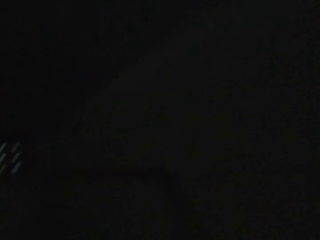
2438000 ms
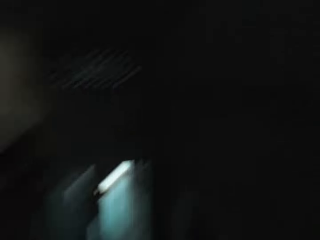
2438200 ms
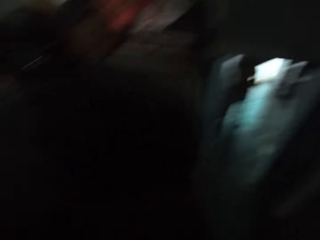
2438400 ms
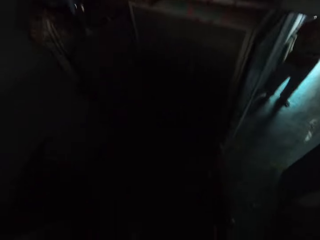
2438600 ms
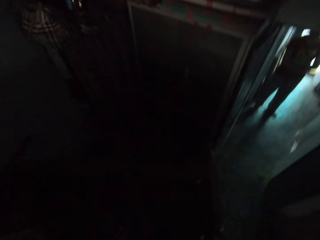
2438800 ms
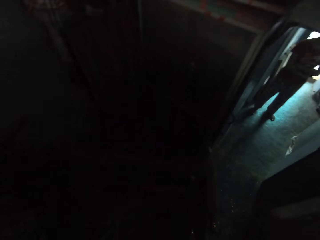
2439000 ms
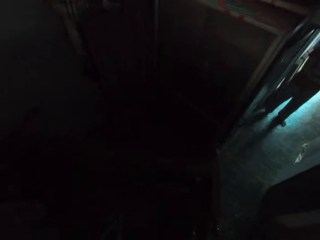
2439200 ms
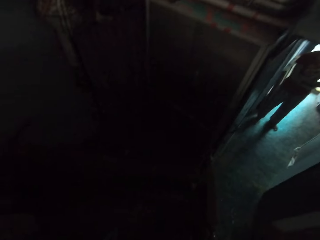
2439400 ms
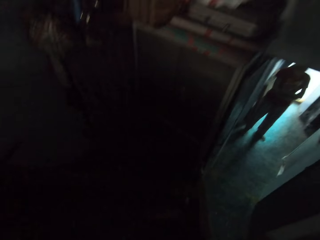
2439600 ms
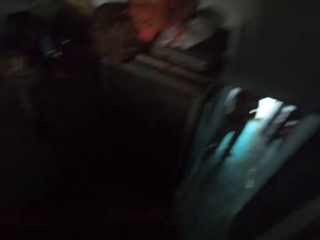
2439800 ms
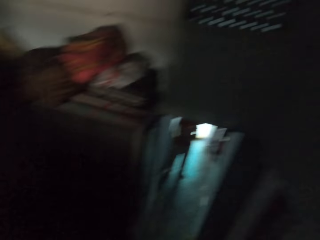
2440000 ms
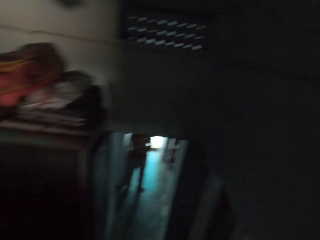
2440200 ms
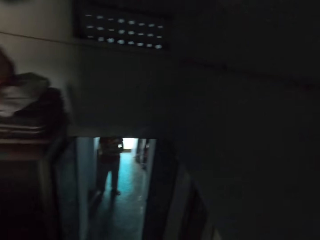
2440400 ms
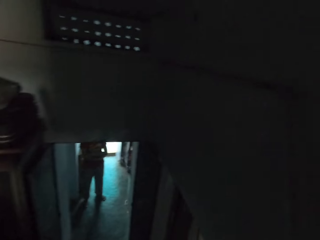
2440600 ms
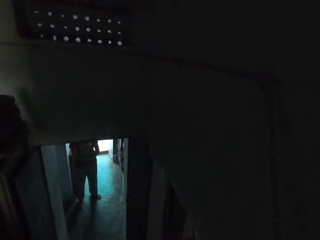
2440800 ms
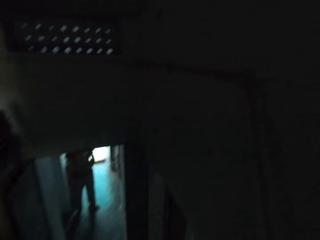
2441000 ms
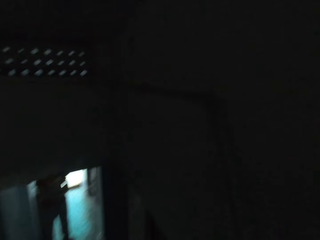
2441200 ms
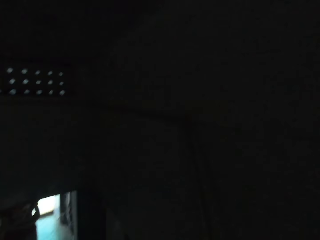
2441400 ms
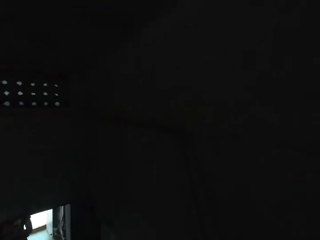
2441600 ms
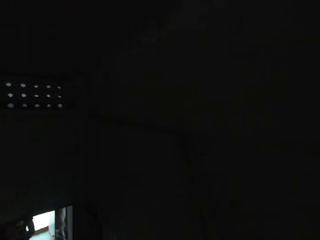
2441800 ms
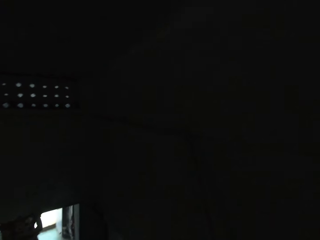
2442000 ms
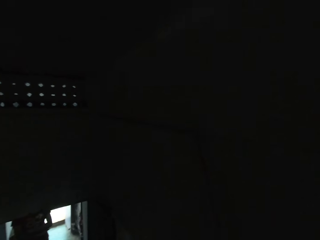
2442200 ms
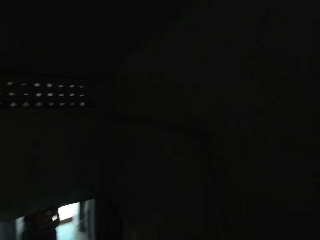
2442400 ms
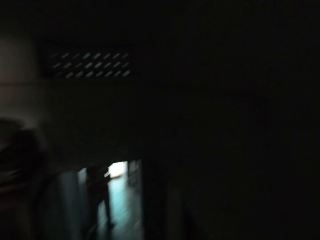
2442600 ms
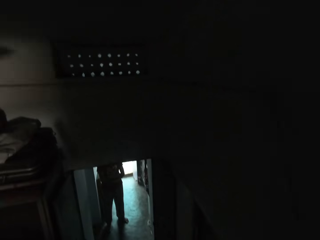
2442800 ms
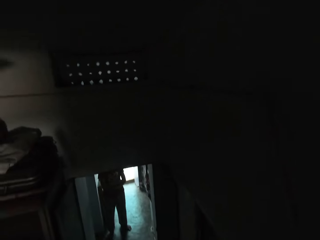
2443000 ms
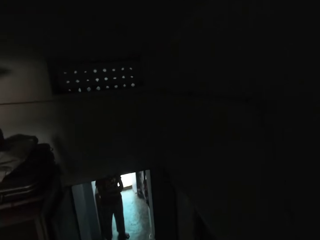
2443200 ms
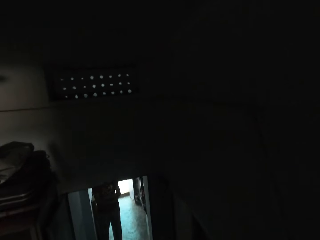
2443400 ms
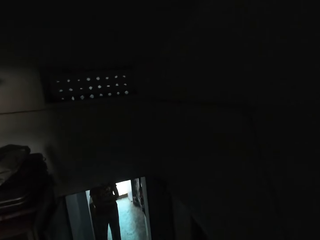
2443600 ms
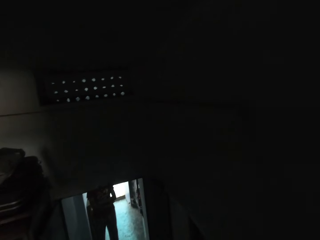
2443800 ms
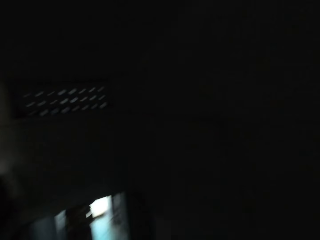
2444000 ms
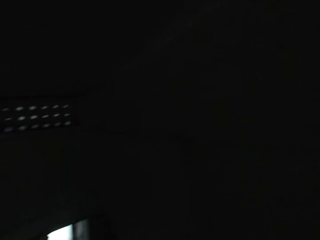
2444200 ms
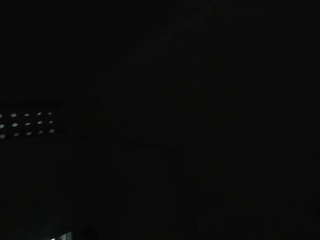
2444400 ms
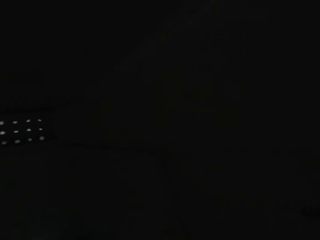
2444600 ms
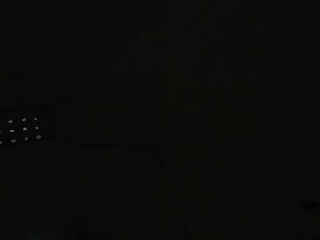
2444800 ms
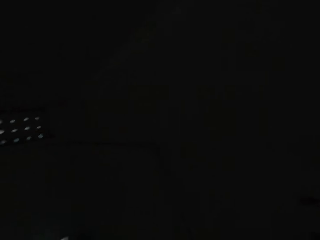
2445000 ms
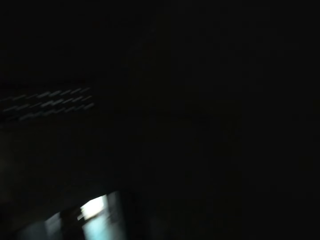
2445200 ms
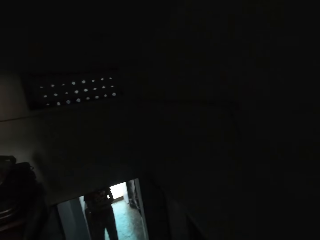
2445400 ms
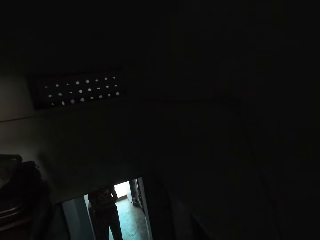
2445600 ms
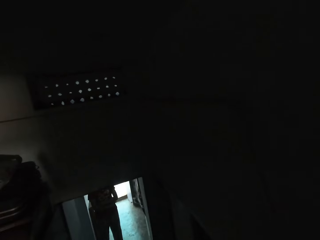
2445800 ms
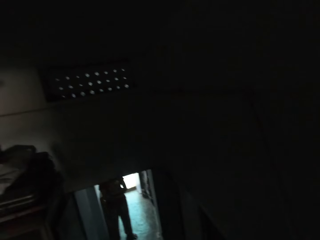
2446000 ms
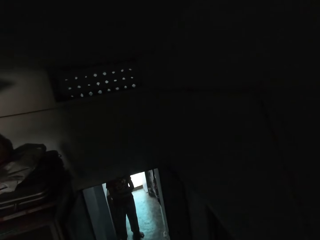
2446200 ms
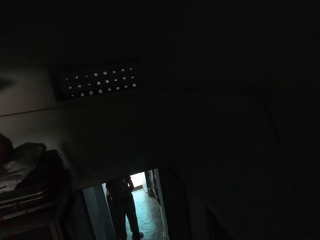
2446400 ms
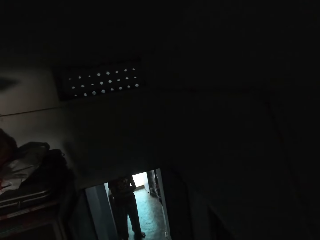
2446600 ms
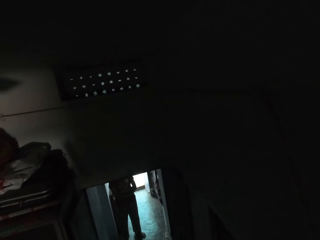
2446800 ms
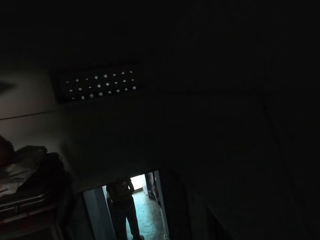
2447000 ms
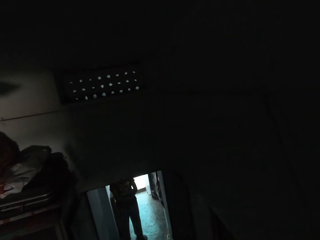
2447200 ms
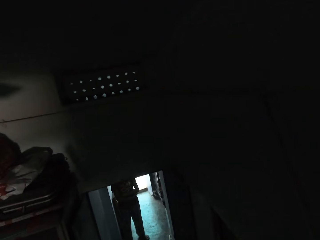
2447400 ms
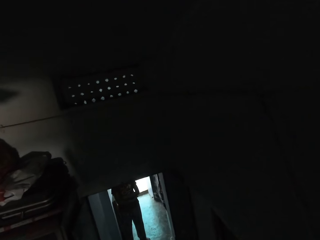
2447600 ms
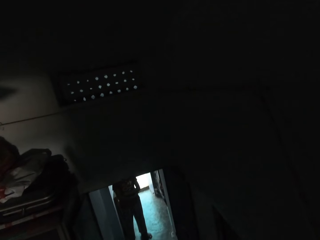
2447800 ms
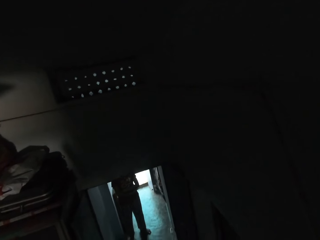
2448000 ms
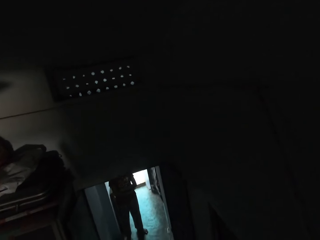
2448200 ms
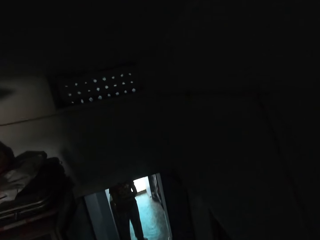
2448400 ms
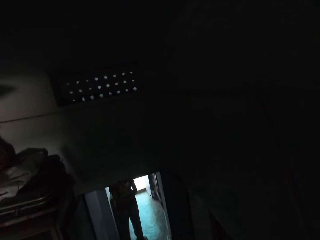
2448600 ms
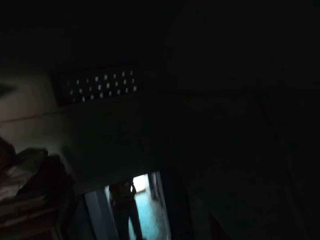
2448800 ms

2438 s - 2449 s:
The camera wearer looks around.

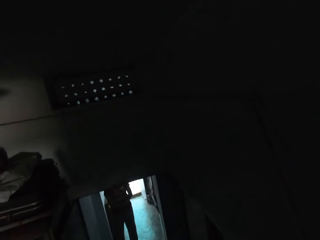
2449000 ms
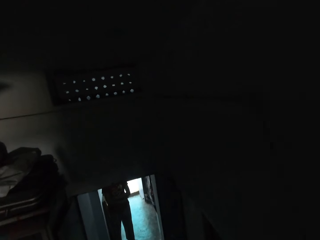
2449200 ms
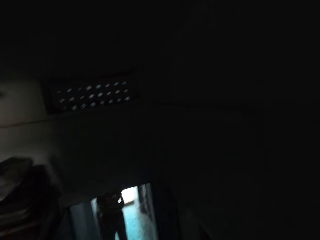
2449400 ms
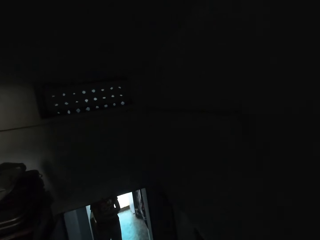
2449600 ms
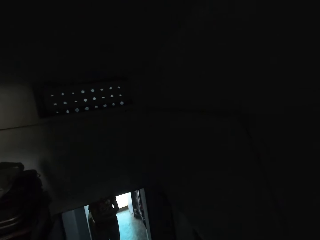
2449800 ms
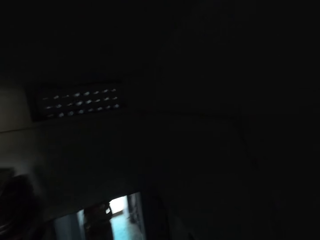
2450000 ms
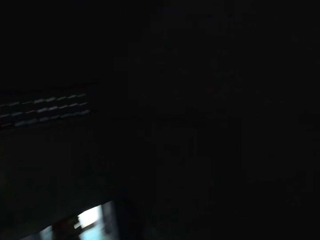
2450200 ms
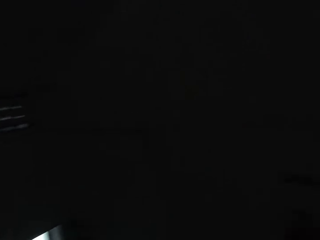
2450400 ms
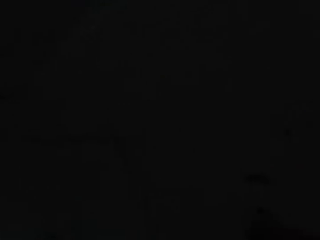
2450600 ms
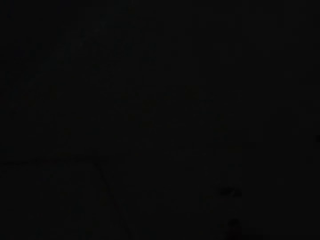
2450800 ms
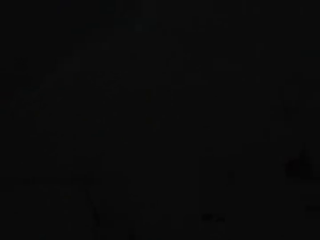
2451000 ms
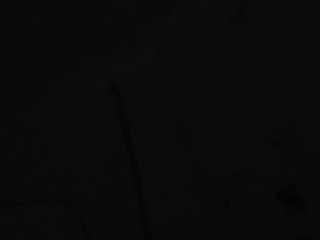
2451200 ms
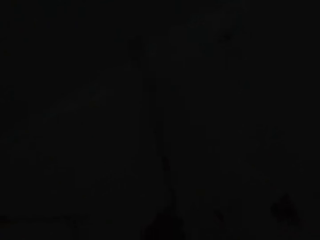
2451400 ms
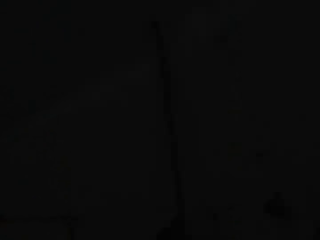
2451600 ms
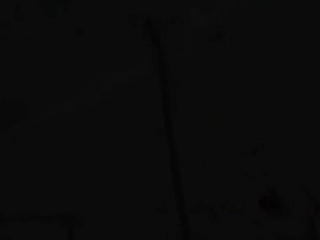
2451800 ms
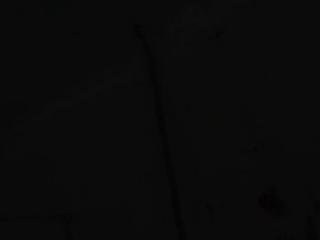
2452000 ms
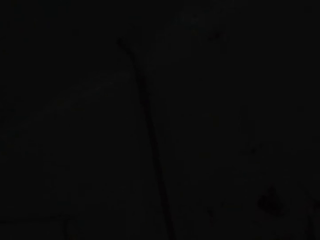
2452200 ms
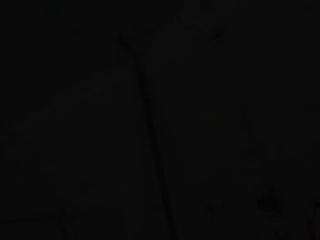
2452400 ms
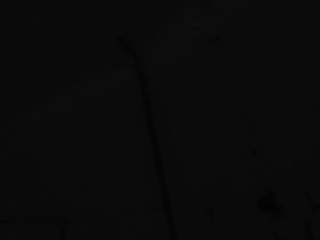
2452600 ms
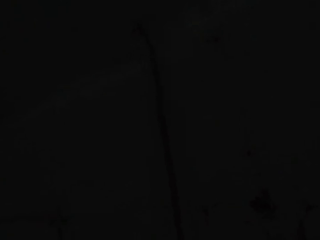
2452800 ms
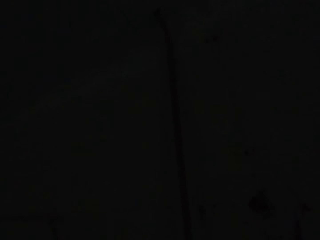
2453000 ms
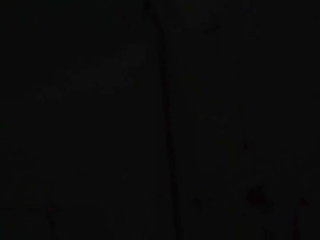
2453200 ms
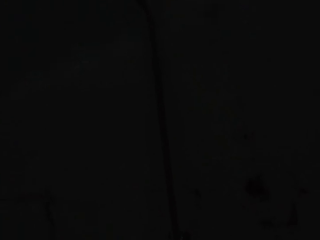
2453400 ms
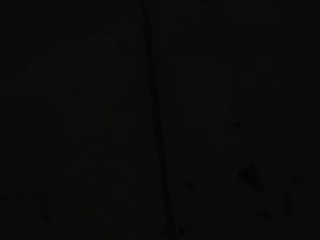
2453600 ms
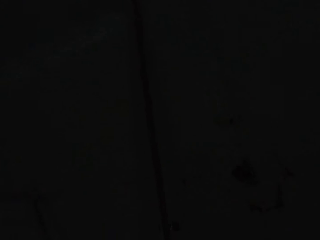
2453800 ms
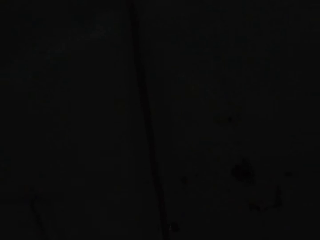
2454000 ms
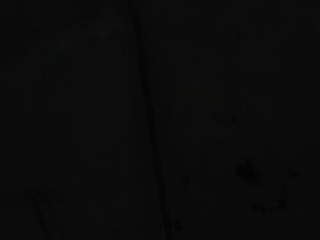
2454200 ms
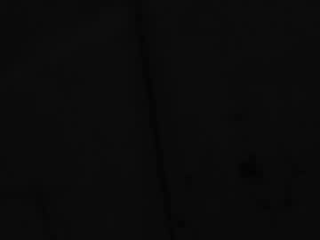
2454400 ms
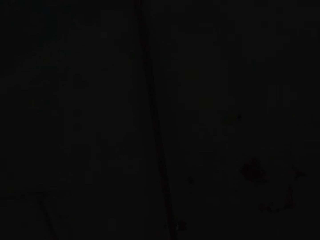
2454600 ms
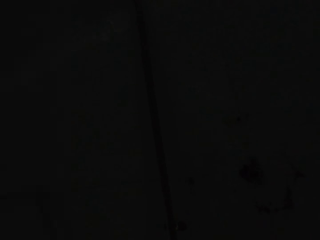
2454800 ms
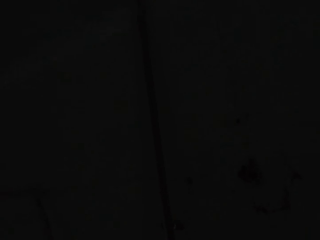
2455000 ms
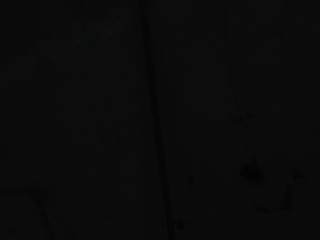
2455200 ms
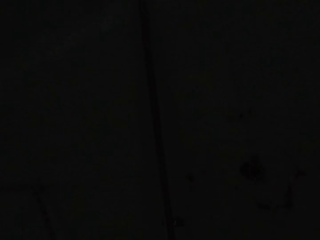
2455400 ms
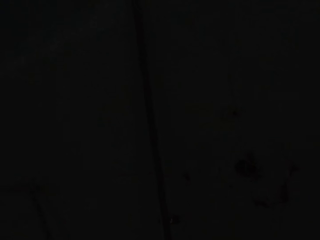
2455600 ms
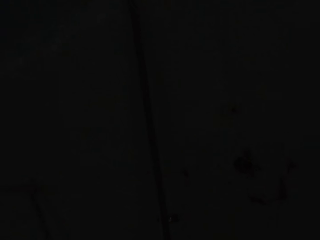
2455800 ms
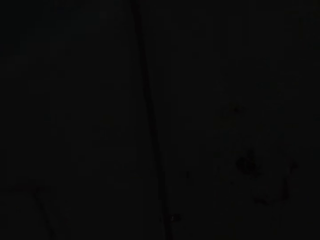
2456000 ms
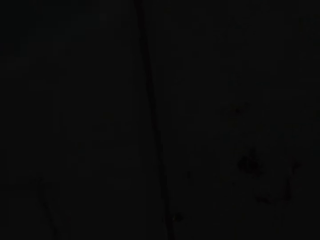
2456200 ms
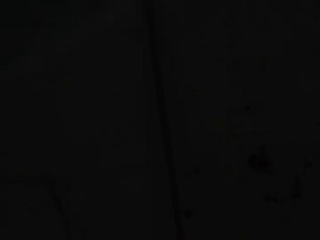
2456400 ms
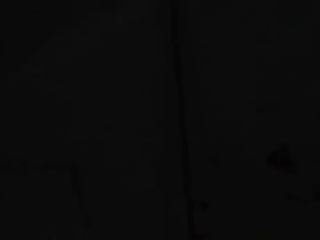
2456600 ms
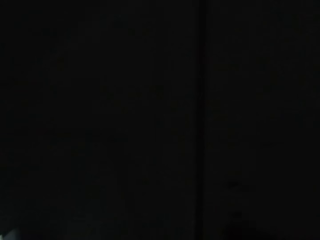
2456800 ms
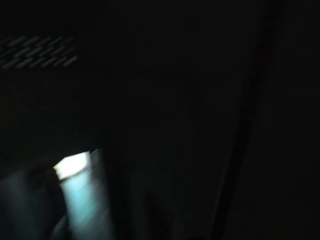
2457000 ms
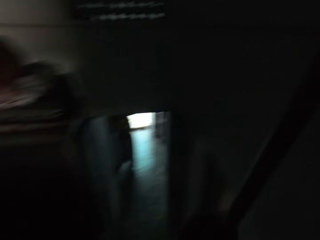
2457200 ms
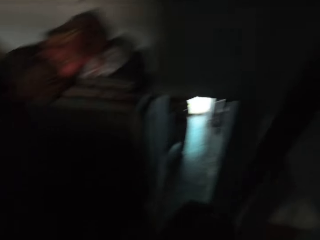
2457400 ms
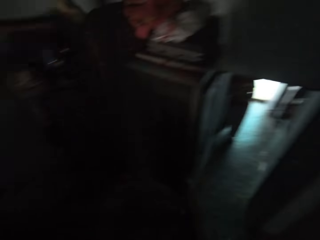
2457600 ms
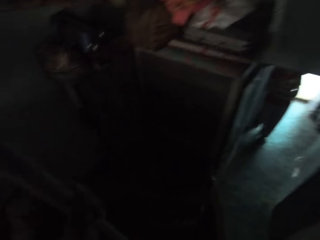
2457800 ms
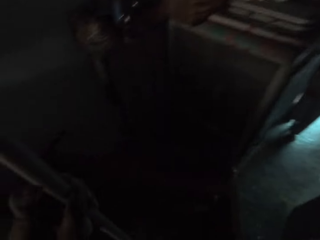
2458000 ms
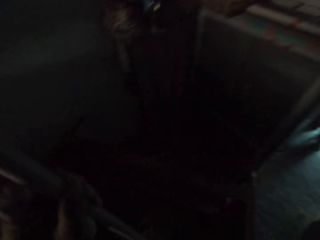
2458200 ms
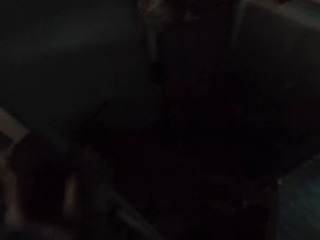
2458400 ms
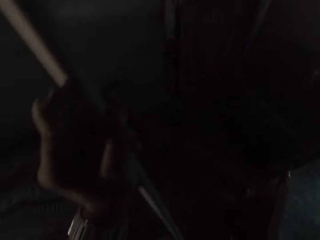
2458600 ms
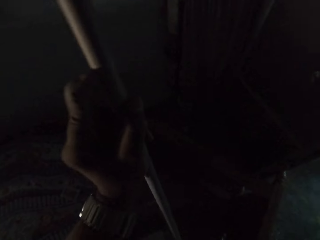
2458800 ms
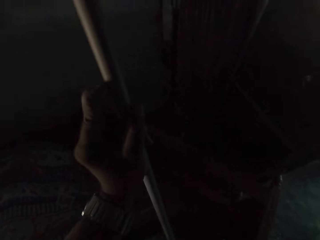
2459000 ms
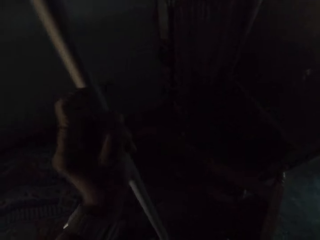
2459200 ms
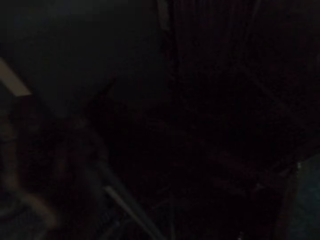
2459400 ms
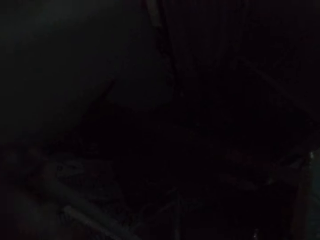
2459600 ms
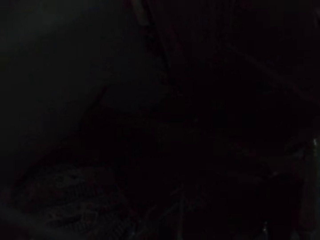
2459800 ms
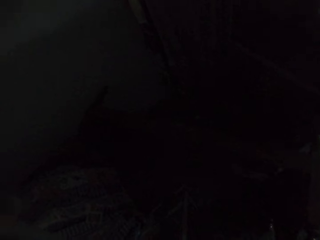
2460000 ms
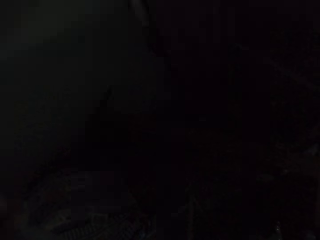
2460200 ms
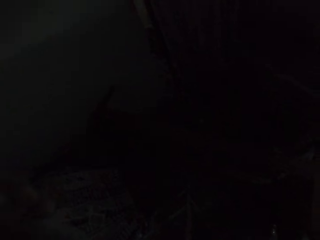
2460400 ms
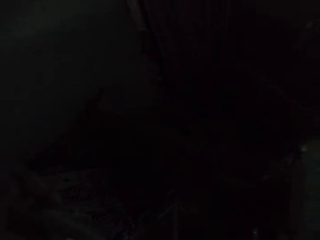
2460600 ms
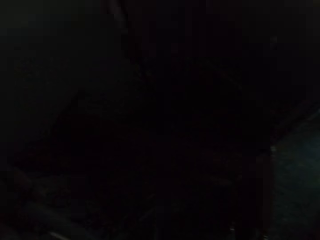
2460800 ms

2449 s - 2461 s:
The camera wearer holds the pipe against the wall in his right hand. He talks to a man. He removes the pipe from the wall. He stares at the toolbox.
